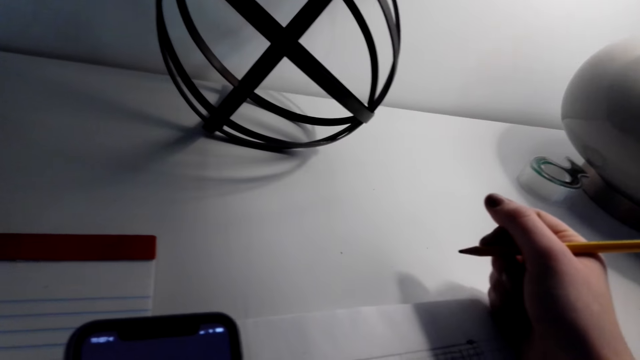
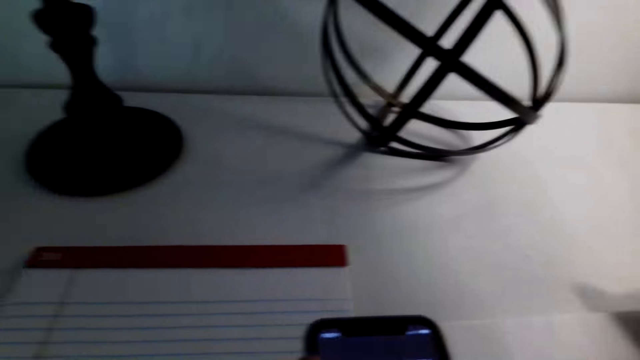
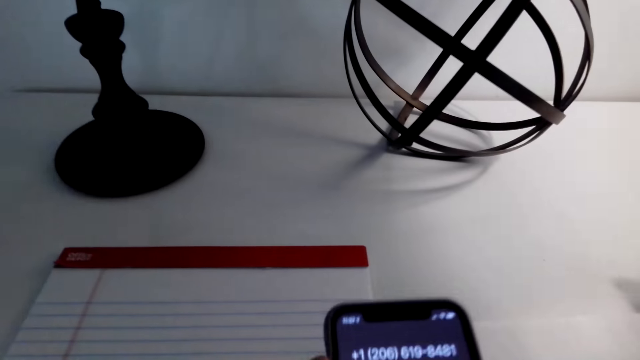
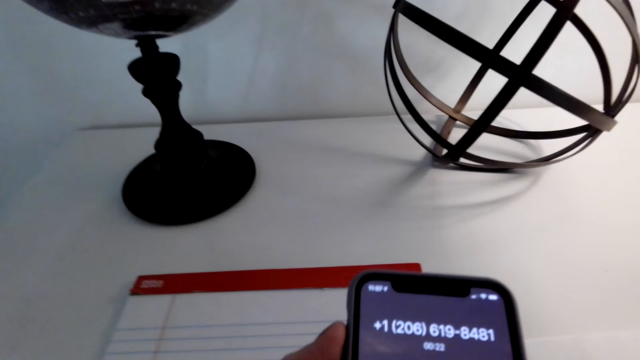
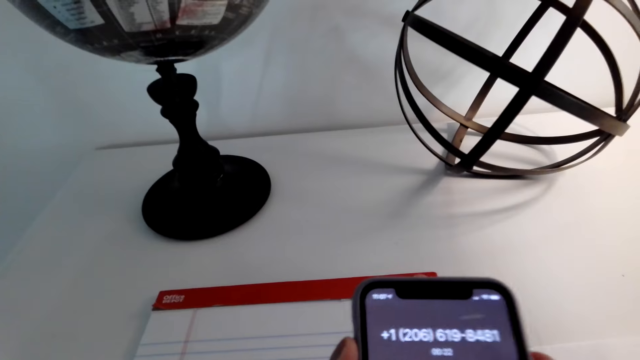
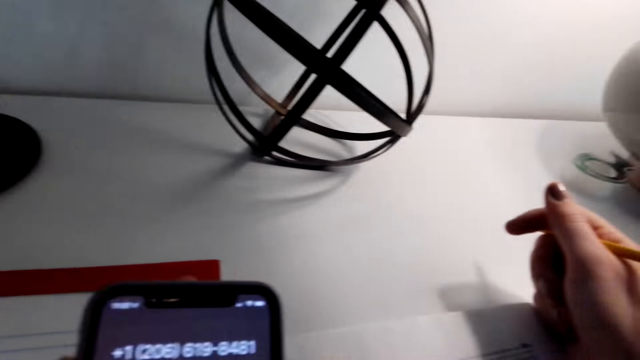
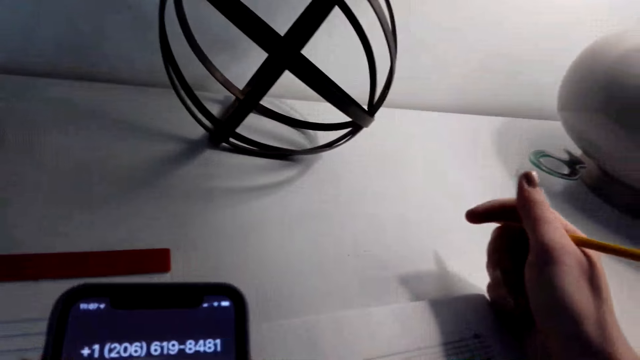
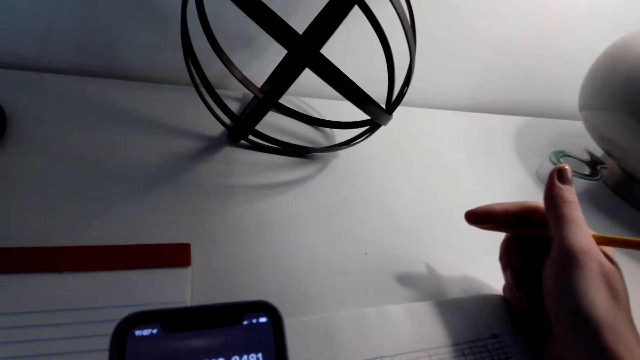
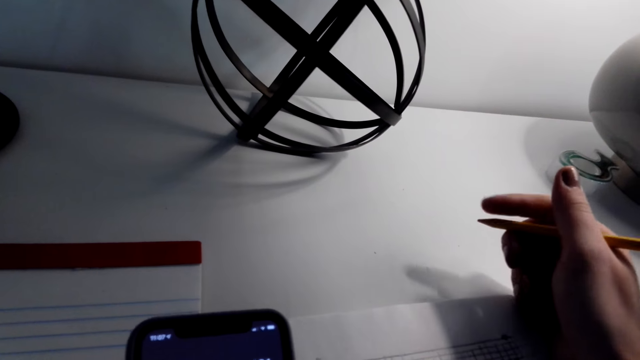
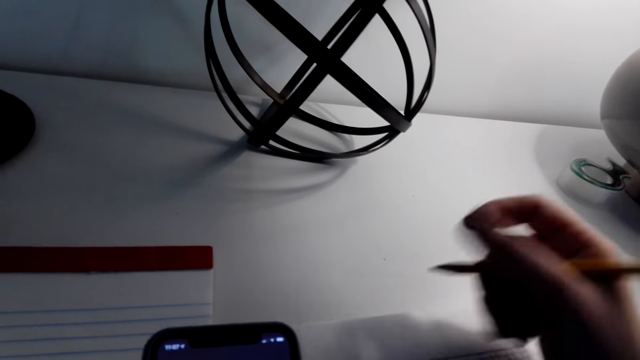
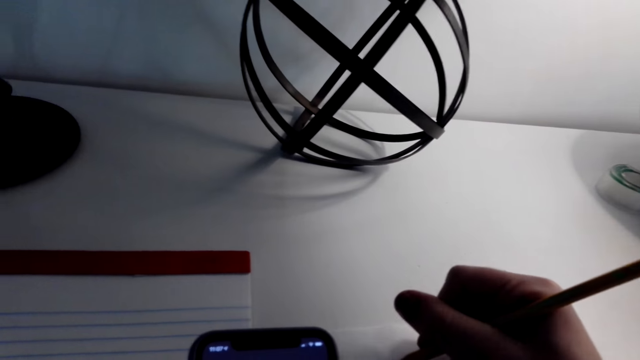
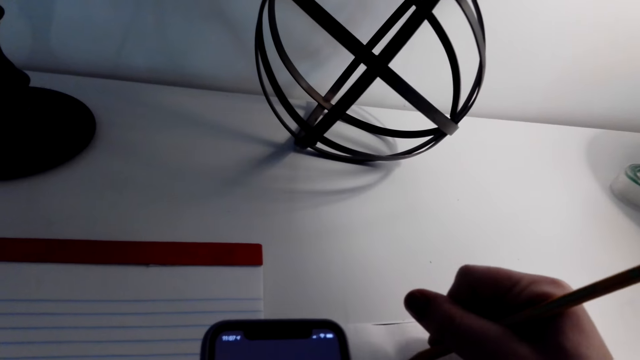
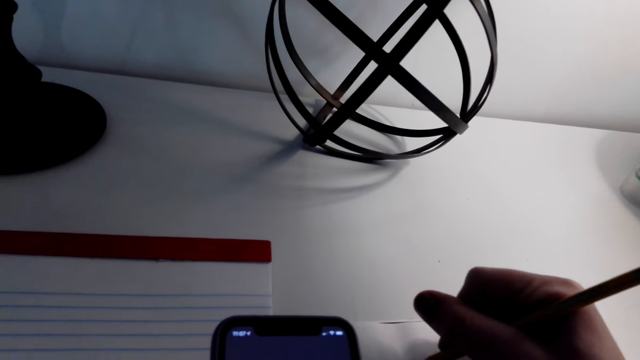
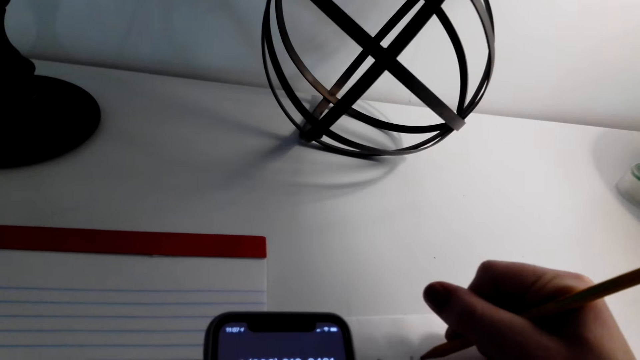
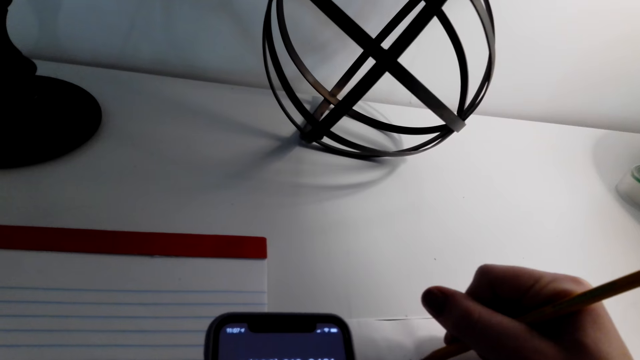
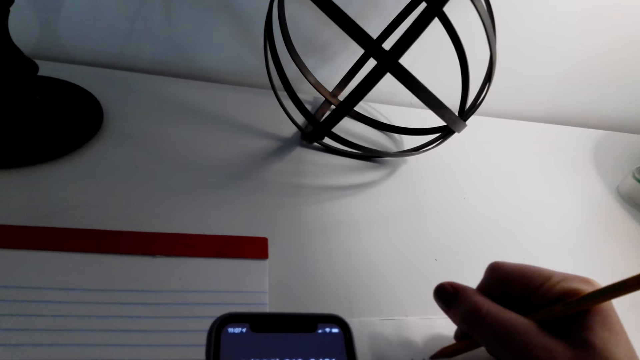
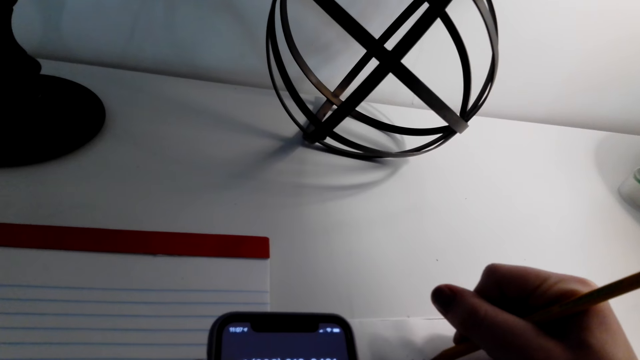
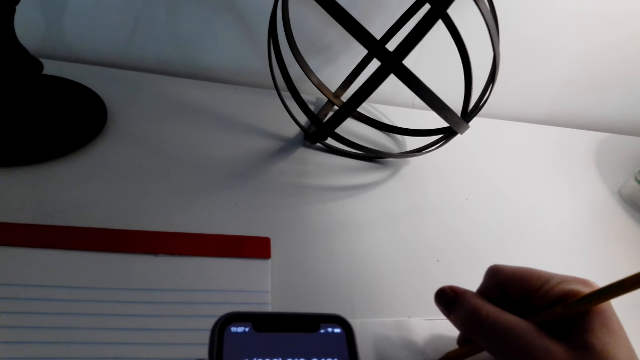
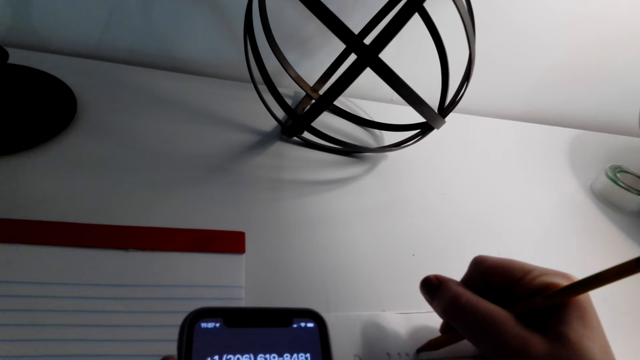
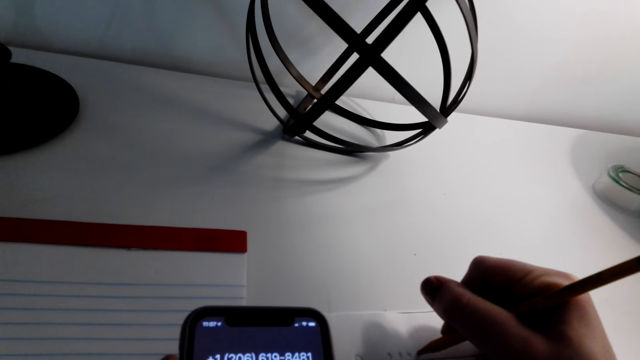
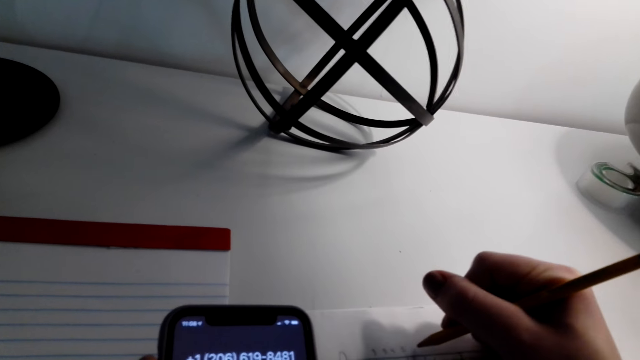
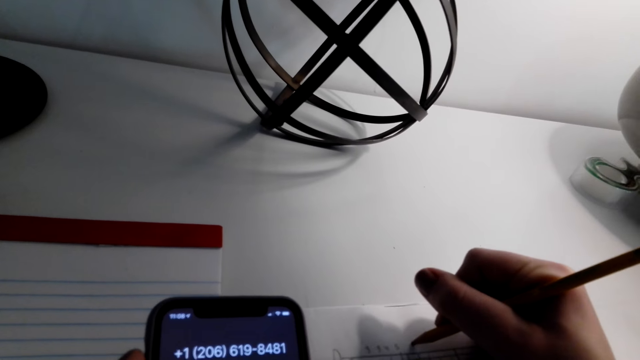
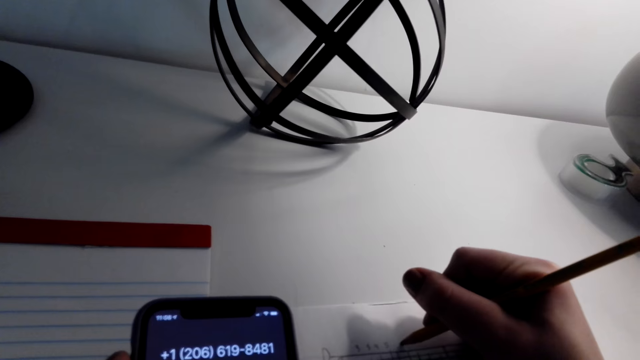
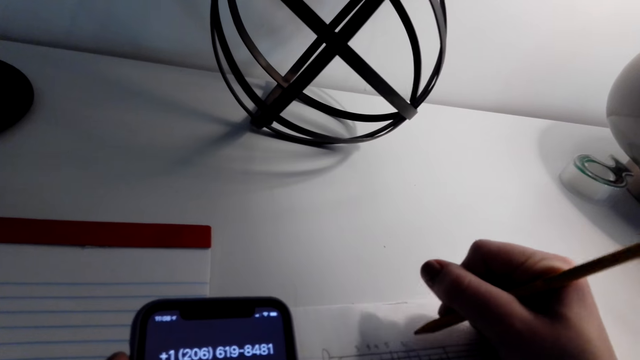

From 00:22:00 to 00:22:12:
The camera wearer lifts up the phone. They speak on the phone. They hold the phone. They speak on the phone again. They draw. They write on a paper.

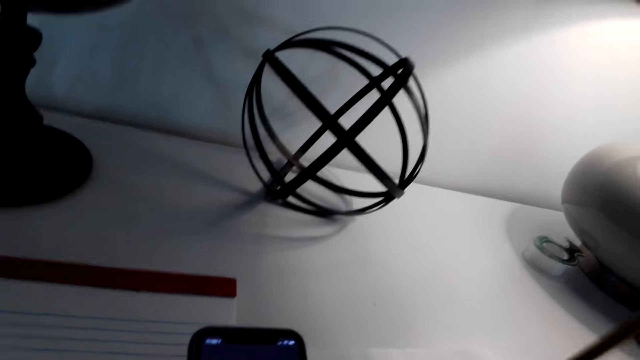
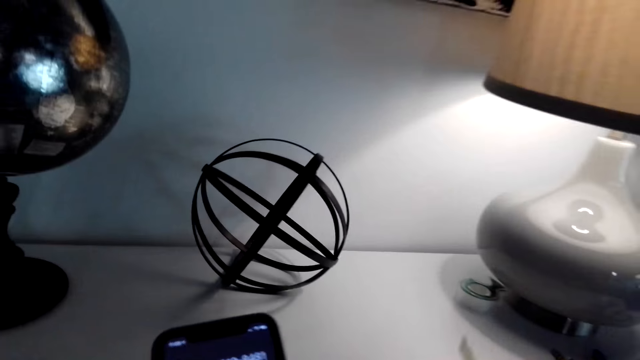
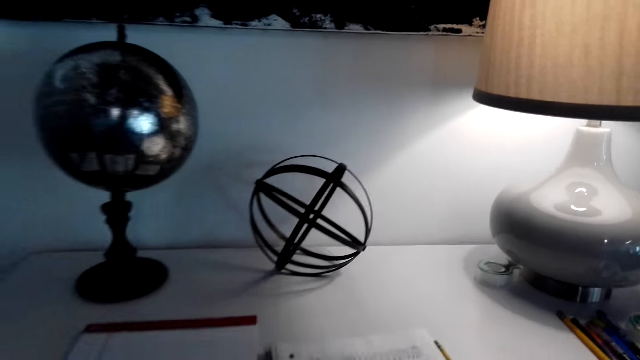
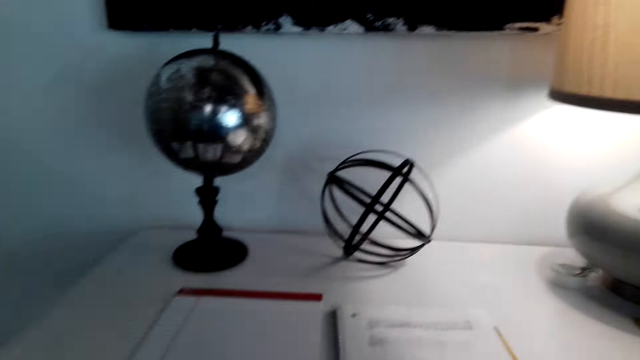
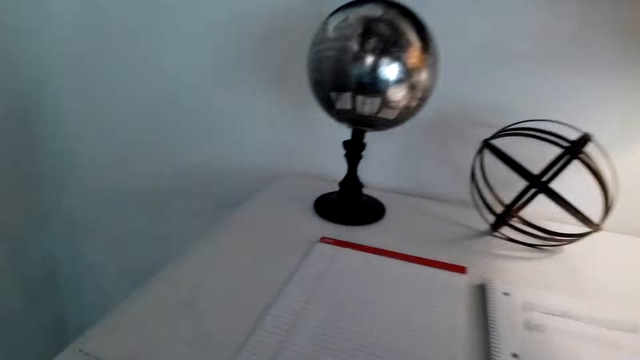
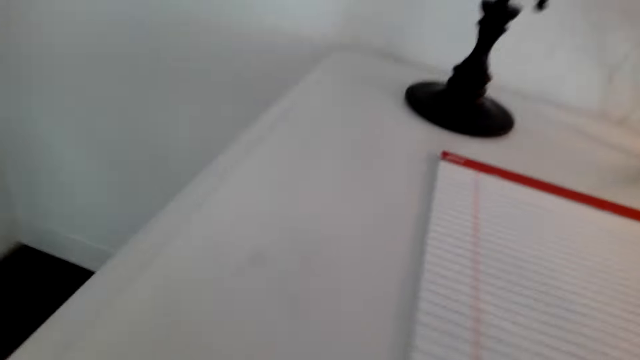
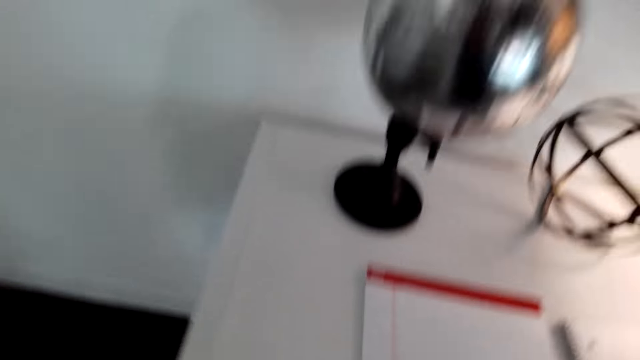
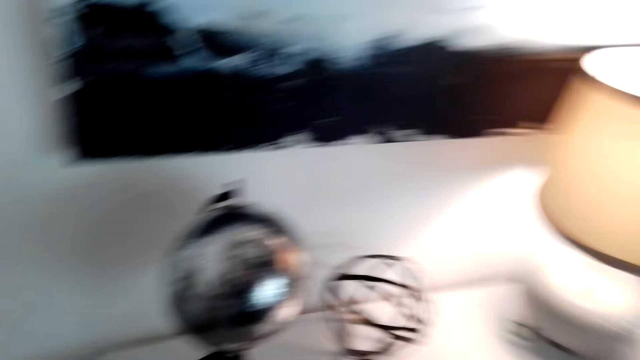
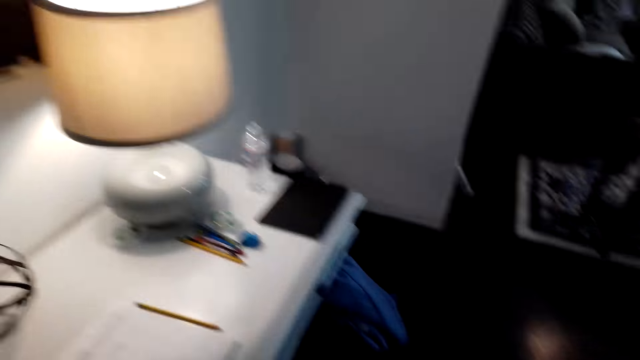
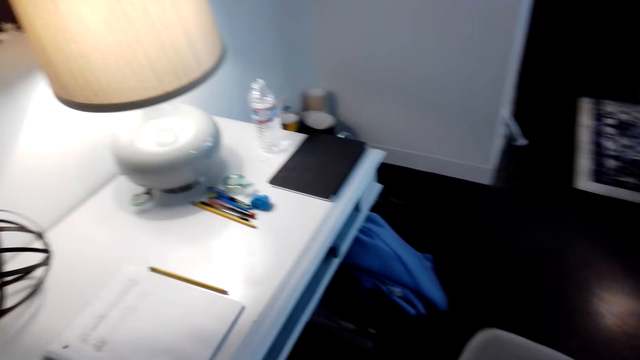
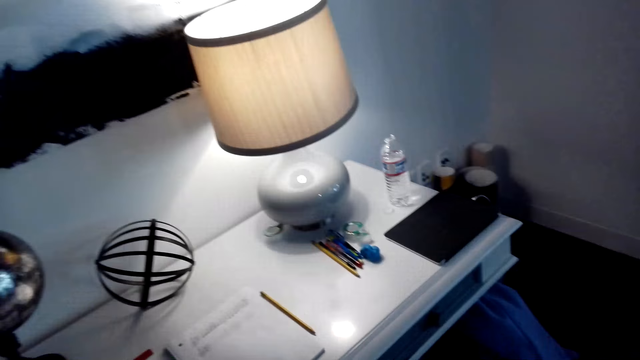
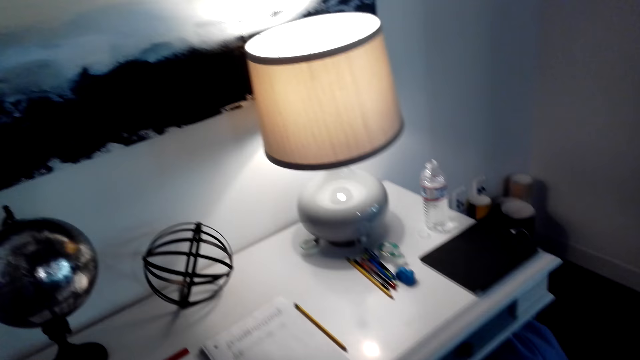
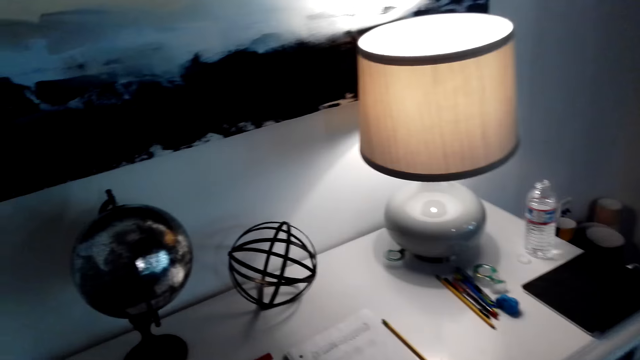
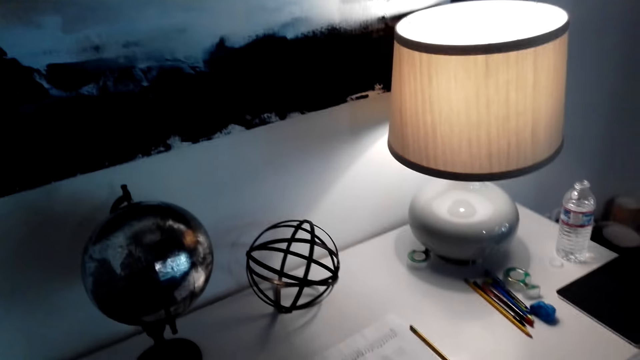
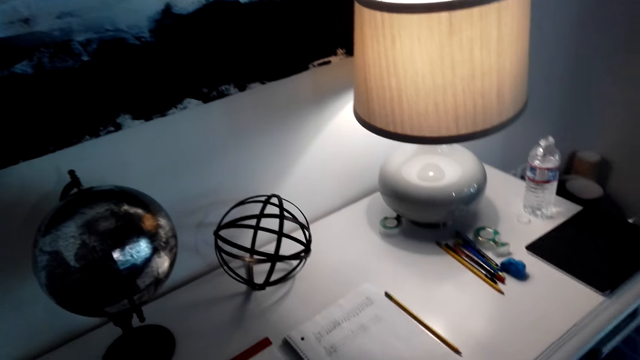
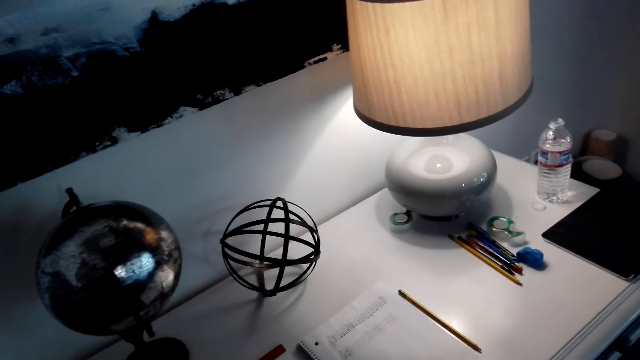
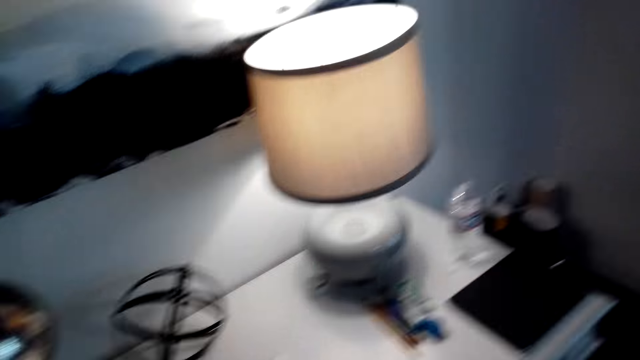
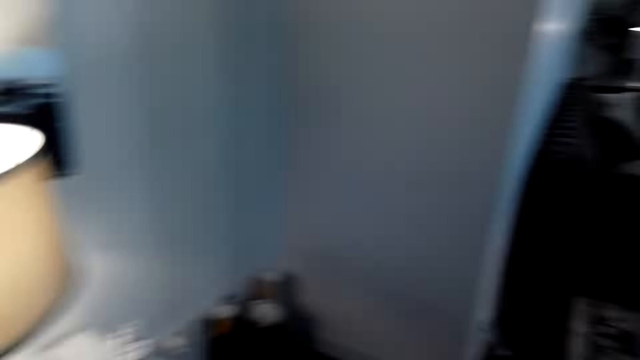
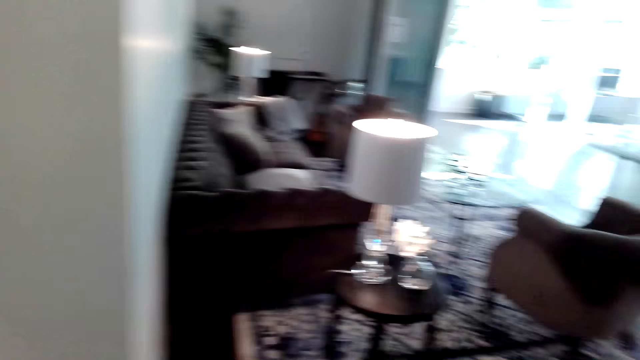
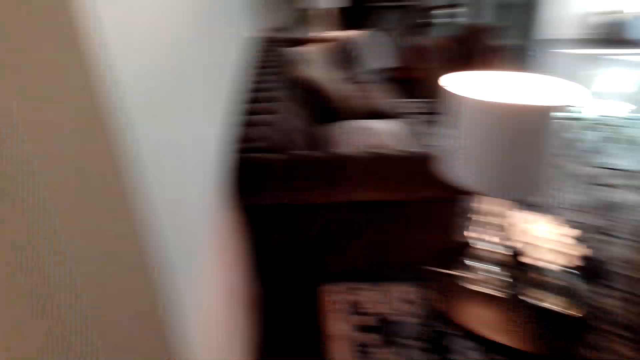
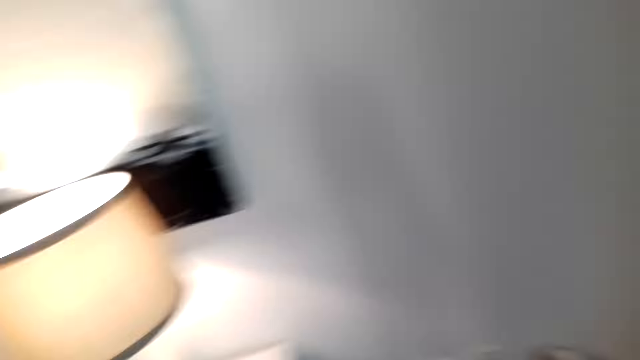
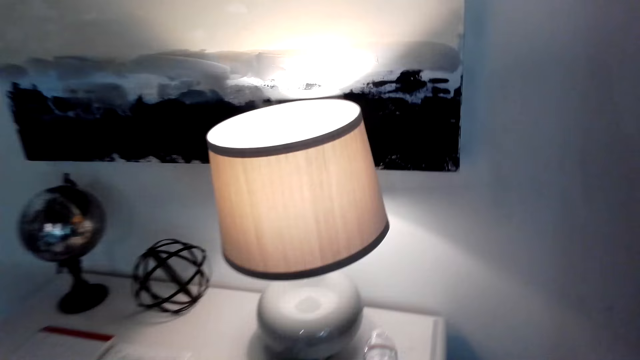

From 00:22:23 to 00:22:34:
The camera wearer drops the pencil. They stand up, open a drawer, look around and close the drawer. They speak on the phone. They look at the drawing. They speak on the phone. They turn around. They walk.
